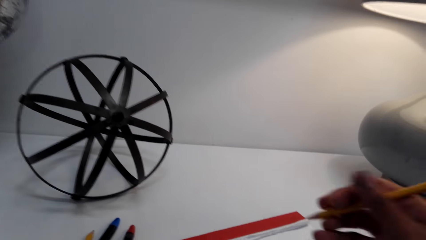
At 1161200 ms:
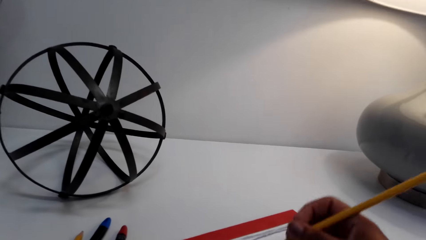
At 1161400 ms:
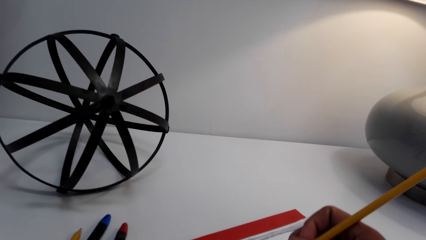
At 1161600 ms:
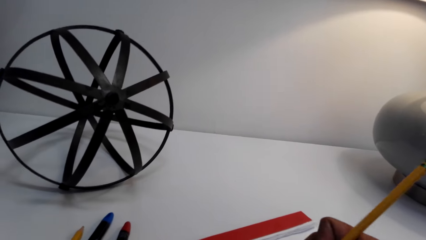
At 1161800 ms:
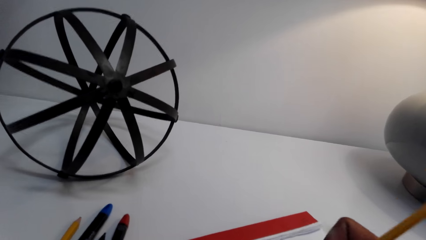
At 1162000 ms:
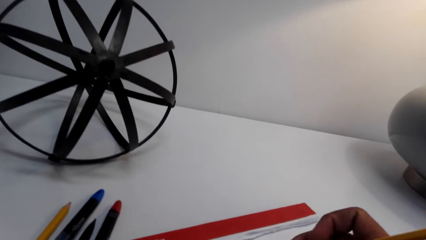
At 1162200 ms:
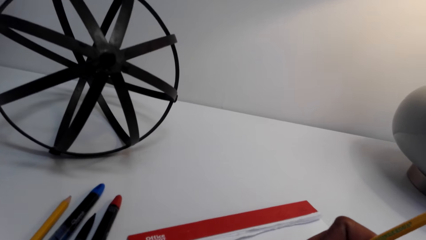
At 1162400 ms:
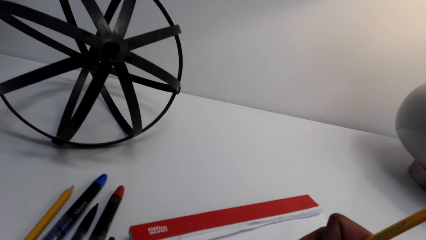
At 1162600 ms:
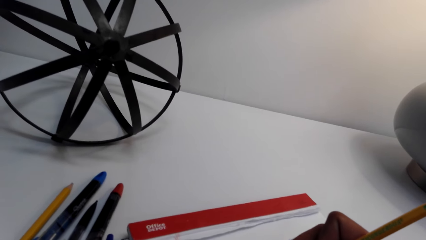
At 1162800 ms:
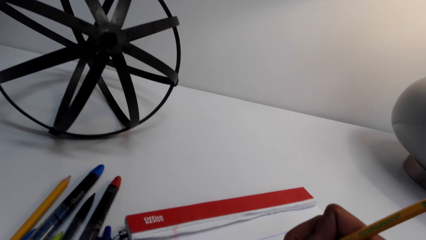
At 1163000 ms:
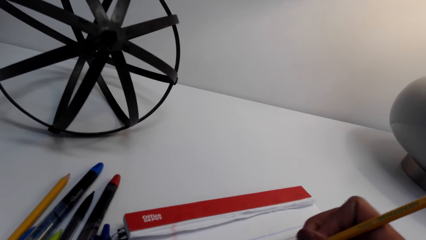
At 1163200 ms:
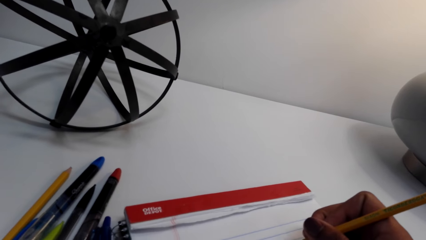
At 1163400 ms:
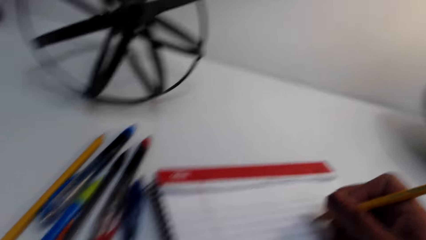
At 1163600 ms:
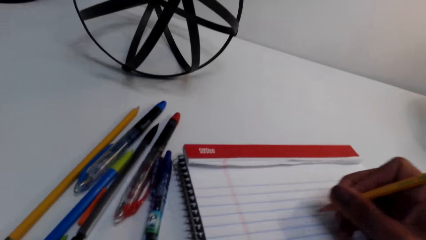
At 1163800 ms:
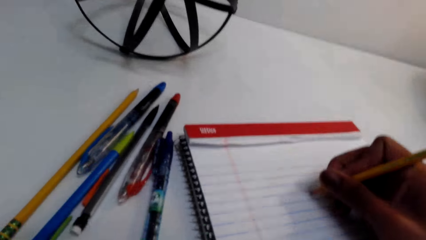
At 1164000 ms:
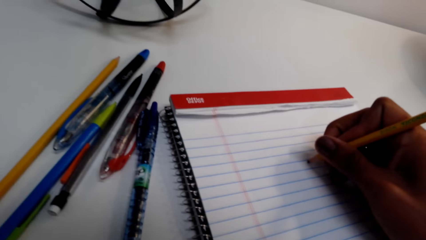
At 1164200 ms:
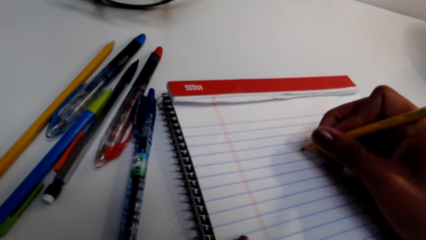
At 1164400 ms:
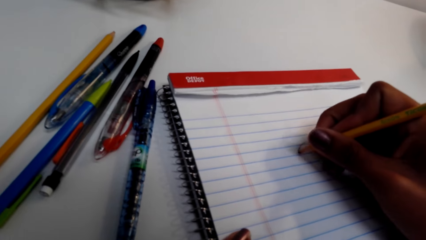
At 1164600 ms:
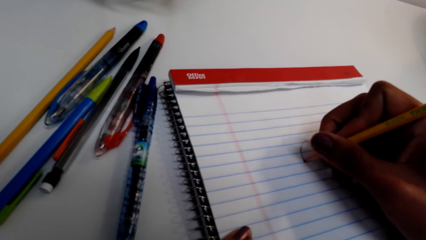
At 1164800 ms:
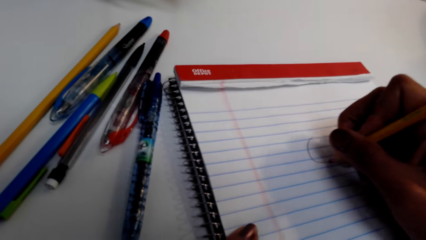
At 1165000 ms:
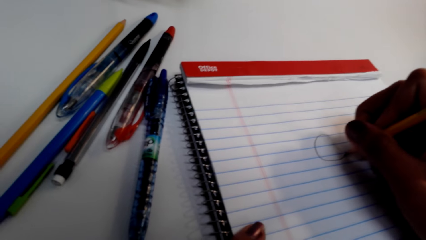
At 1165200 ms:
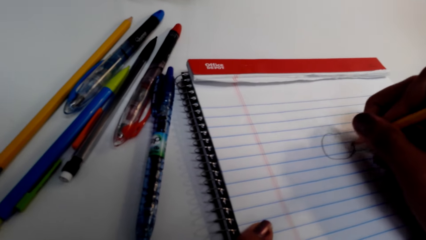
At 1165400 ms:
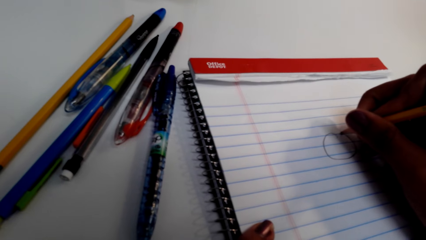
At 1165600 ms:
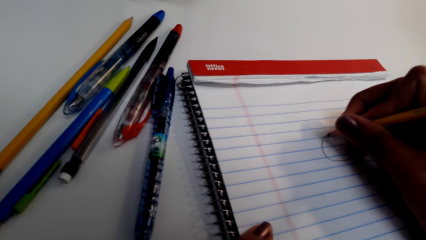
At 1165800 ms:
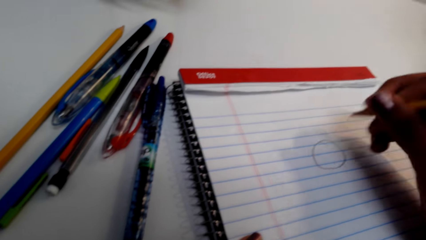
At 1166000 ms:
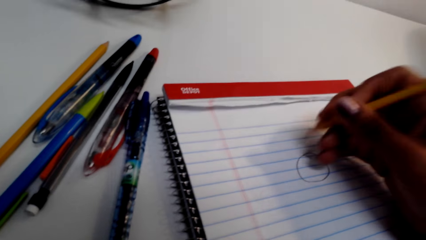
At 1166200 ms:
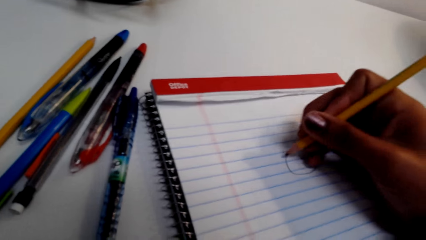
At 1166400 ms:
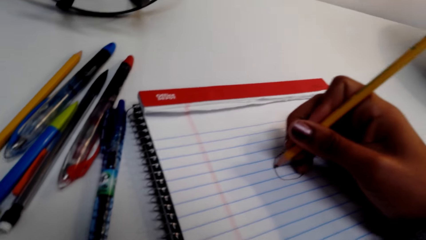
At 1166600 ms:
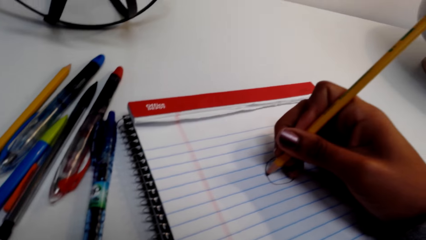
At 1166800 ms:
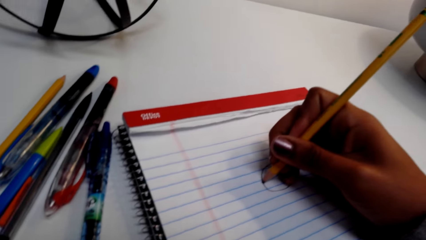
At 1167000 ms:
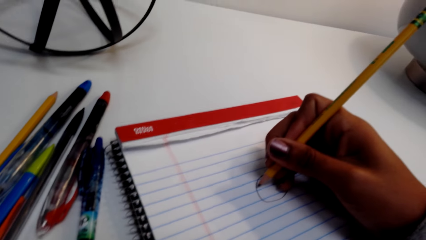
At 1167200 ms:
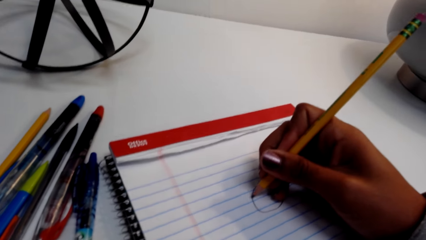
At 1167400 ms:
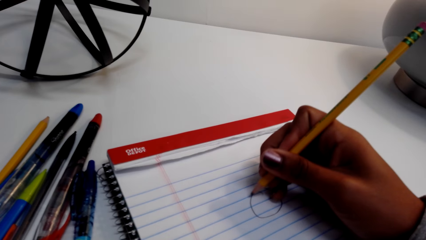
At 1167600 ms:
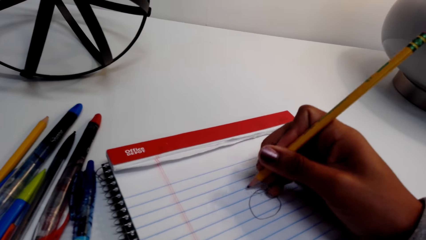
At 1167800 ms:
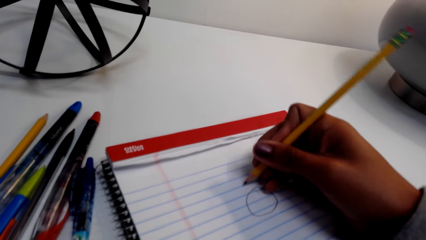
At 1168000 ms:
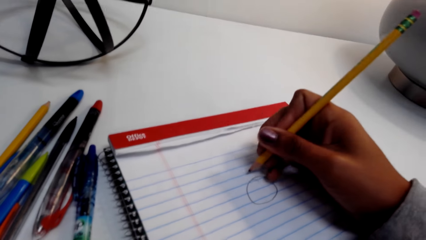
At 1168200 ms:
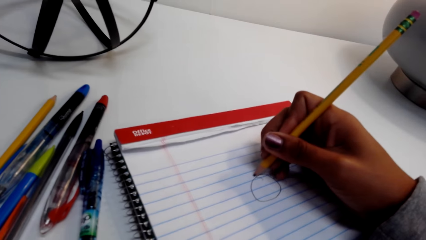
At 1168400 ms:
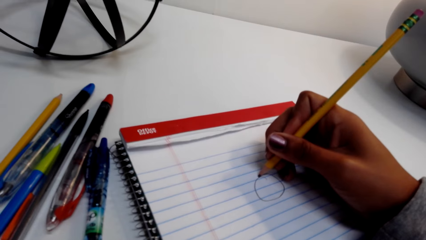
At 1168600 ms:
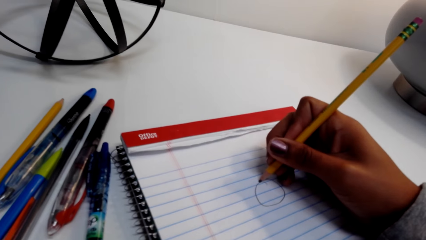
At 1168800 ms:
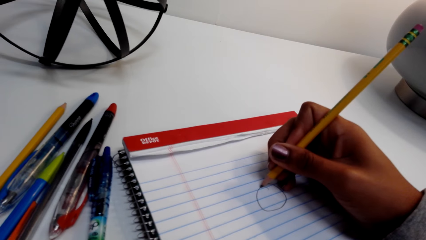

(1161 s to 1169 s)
The camera wearer picks up a pencil from the table. They move the book on the table. They move the hand on the book. They draw a picture on the book with the pencil.

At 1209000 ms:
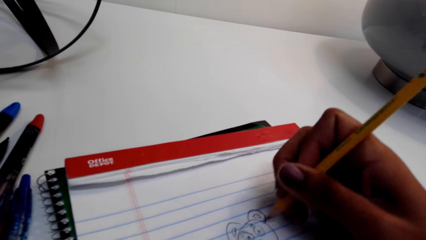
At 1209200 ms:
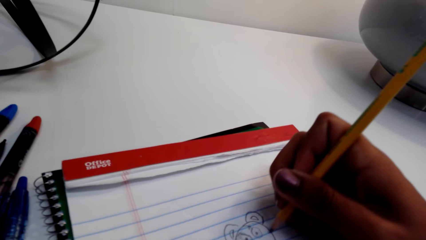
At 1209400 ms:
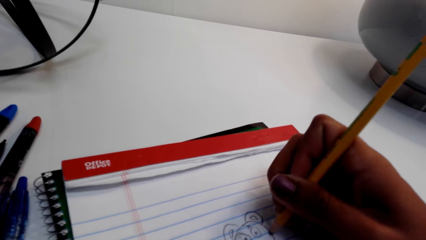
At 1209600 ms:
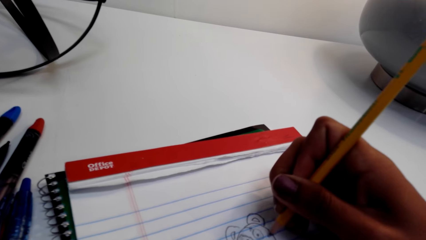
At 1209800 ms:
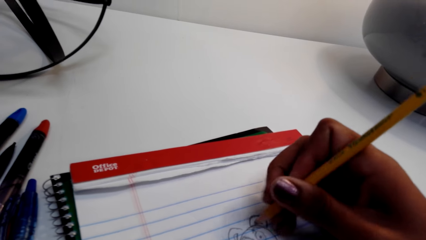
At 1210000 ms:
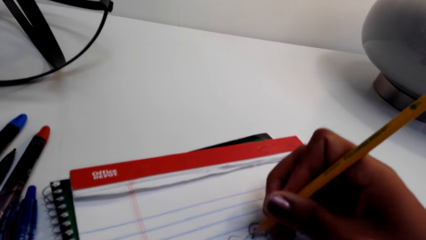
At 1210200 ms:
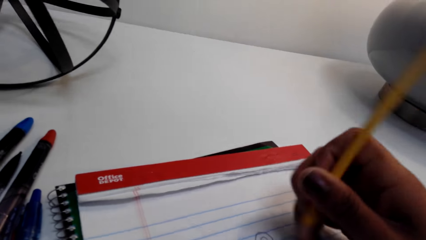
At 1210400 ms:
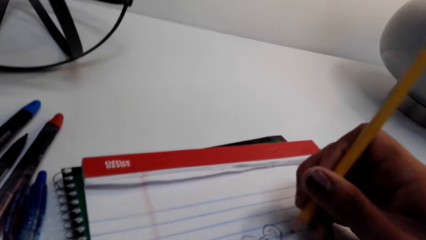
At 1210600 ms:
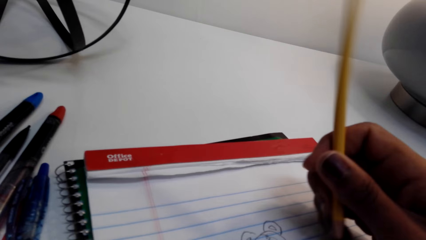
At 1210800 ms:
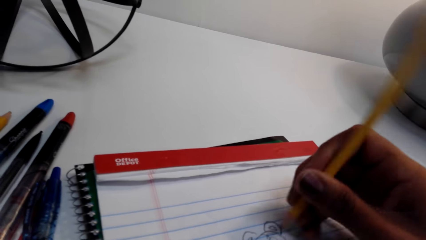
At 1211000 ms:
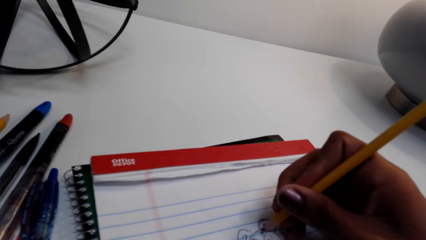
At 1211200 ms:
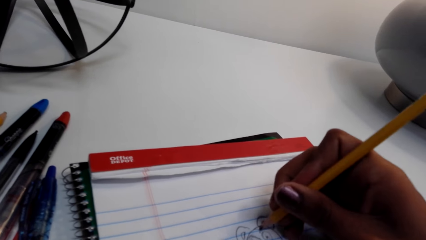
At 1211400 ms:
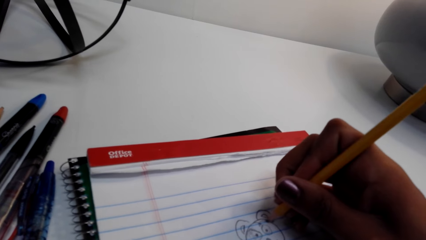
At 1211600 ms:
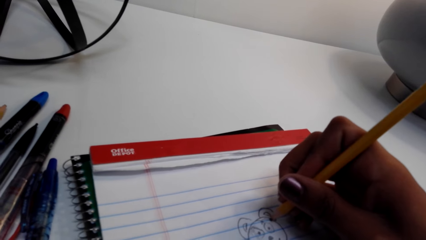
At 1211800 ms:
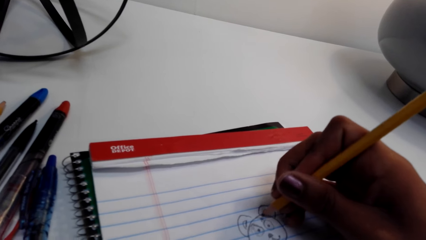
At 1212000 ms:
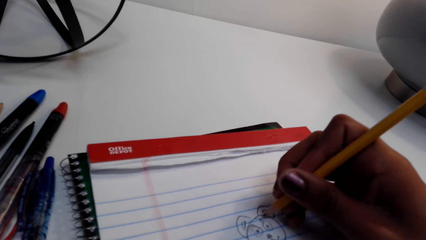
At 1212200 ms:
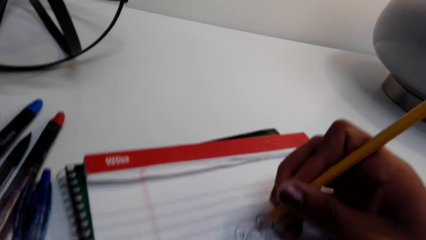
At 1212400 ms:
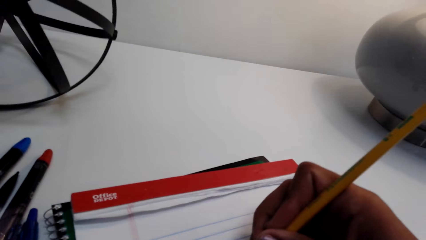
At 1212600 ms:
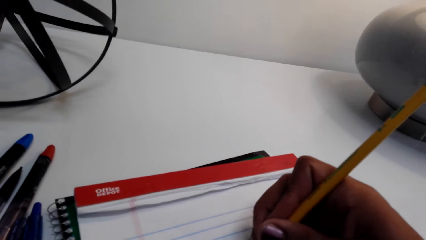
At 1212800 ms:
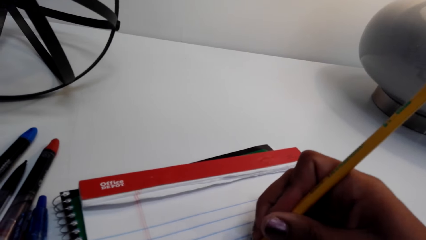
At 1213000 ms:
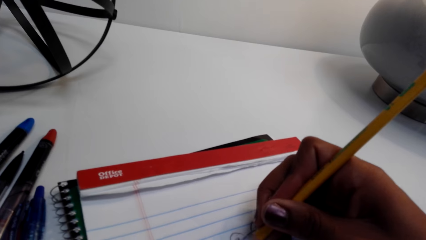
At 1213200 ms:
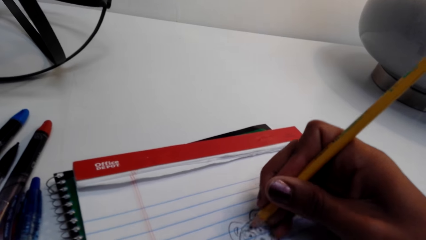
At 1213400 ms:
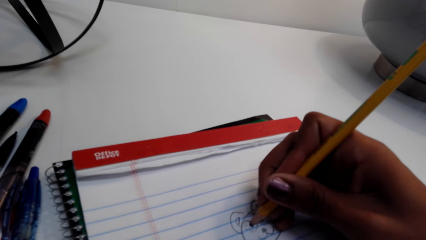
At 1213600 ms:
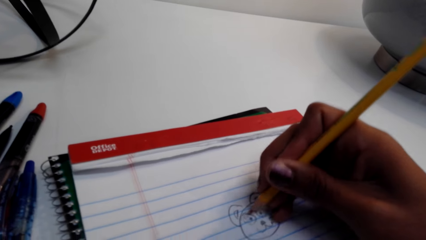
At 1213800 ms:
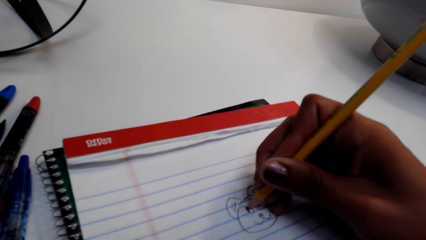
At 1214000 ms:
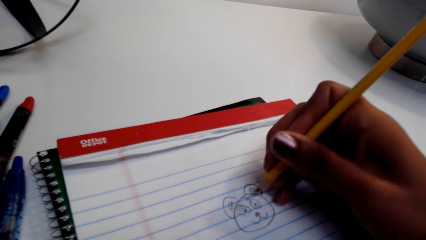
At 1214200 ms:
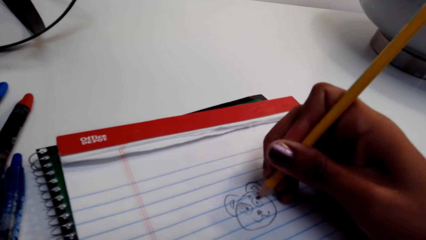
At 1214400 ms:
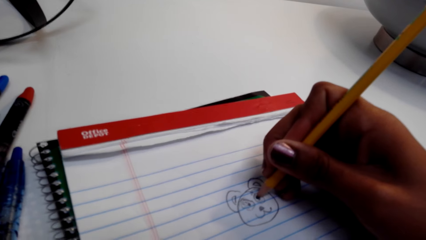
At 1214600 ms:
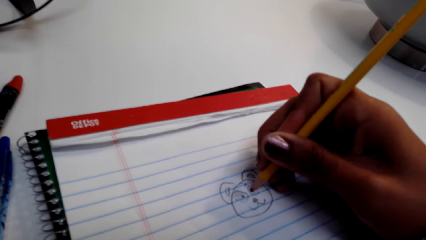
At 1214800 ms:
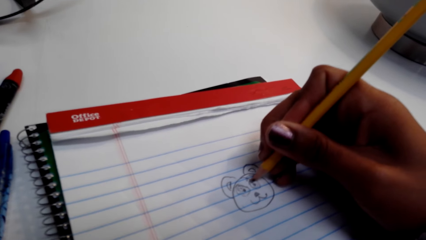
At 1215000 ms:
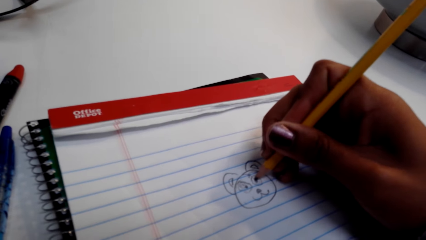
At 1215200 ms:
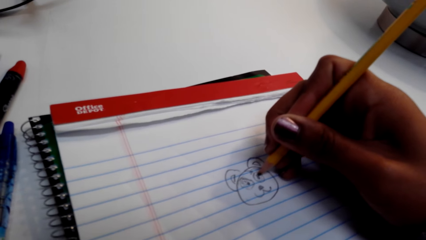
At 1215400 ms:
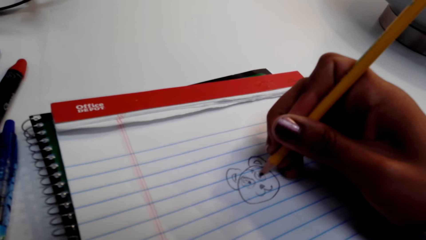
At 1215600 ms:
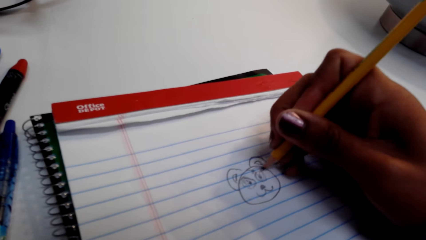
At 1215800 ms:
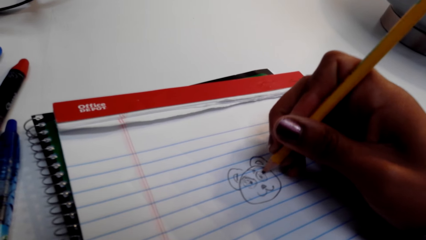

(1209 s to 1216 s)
The camera wearer shakes the pencil.
